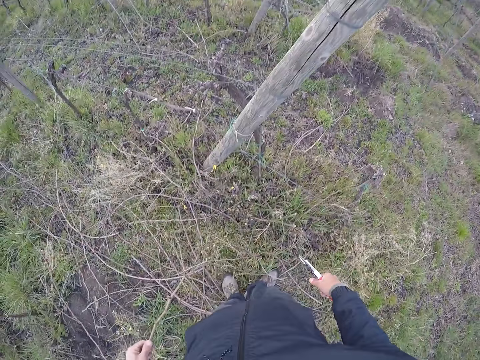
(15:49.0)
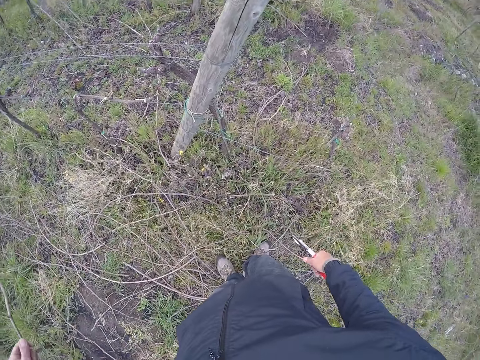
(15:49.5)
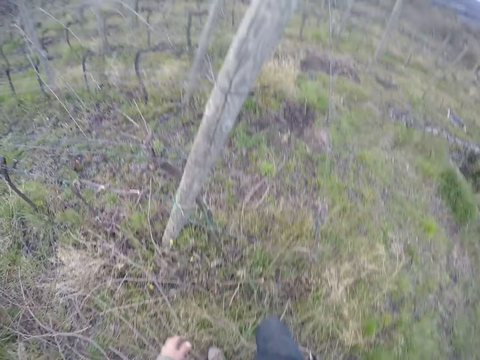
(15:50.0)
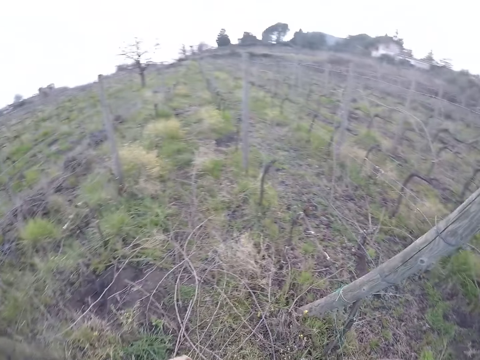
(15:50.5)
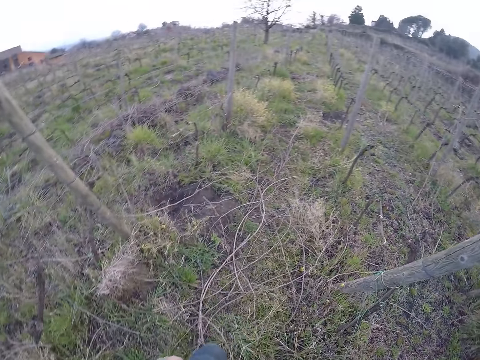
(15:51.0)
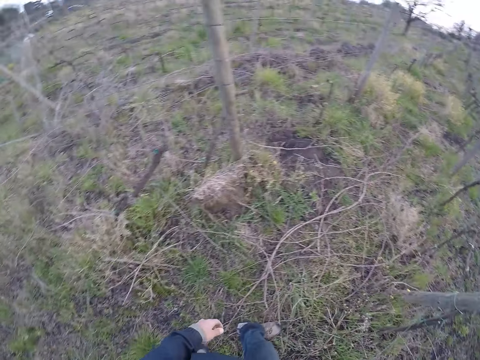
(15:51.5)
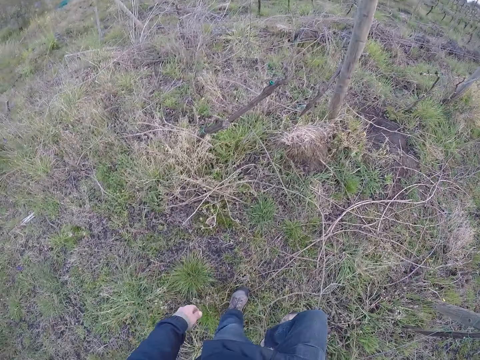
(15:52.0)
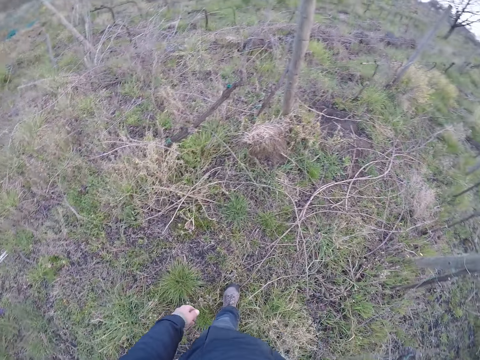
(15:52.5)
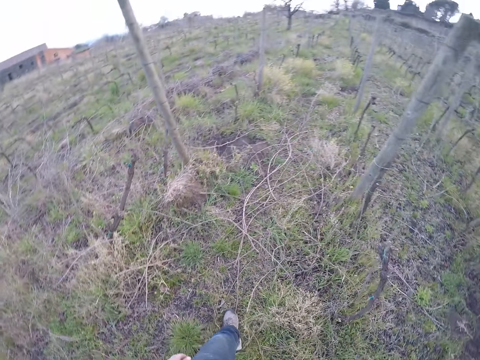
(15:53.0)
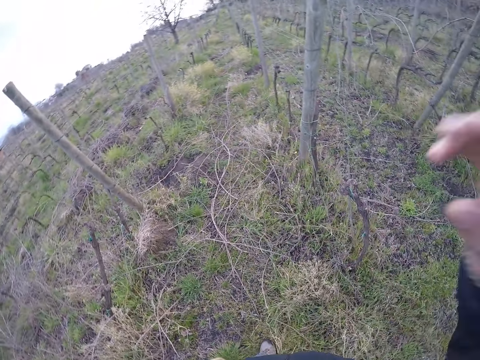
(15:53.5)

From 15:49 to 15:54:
The camera wearer drops the branch on the ground. They look around.
